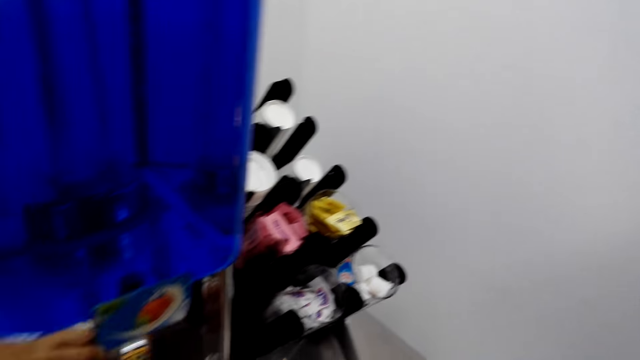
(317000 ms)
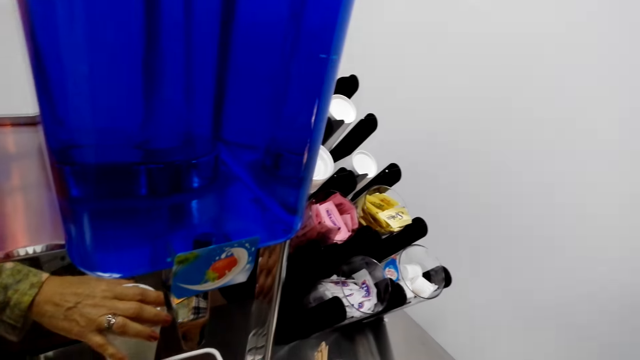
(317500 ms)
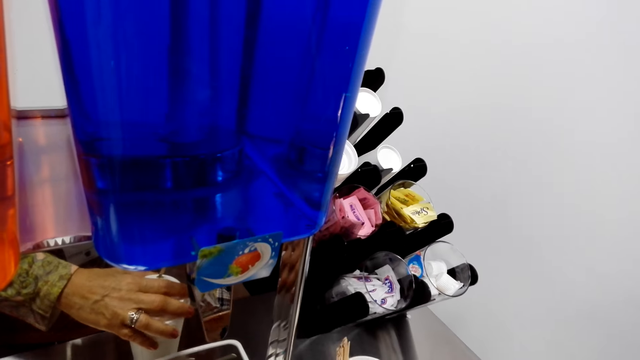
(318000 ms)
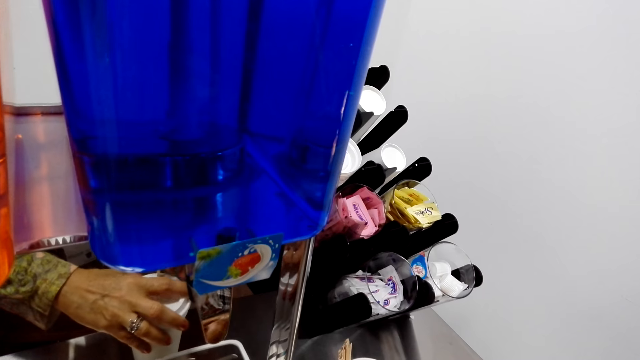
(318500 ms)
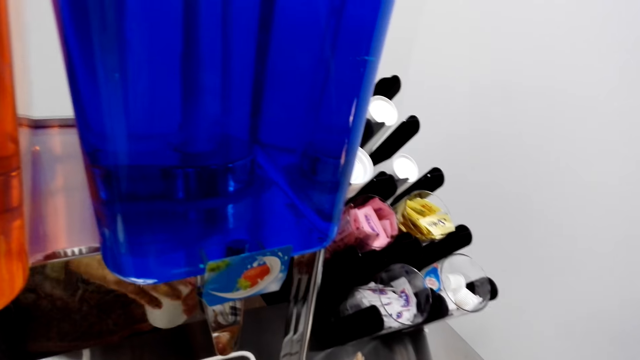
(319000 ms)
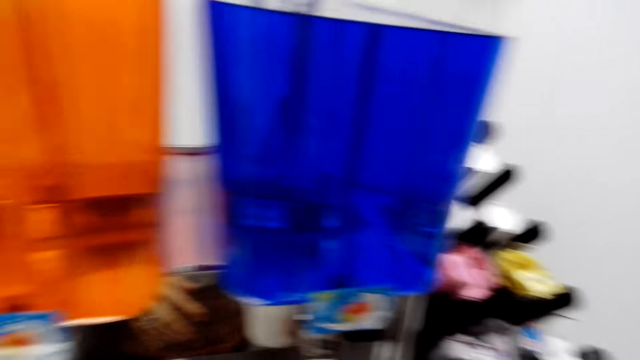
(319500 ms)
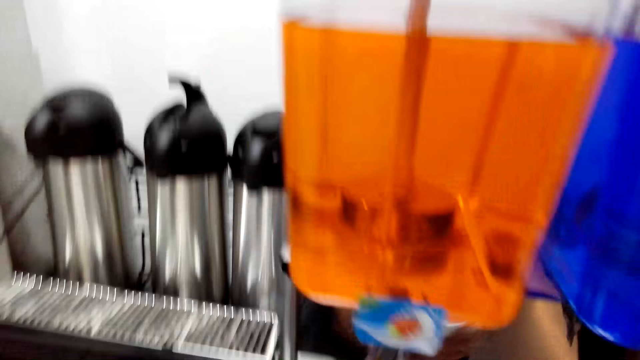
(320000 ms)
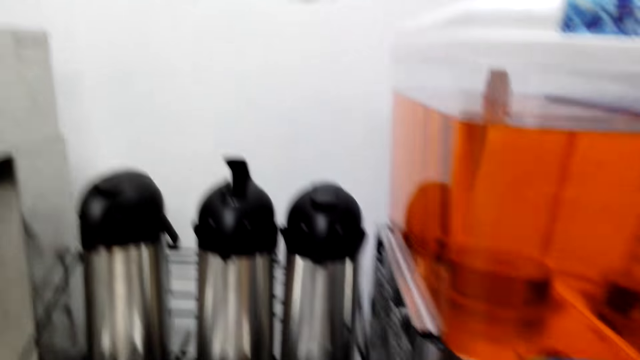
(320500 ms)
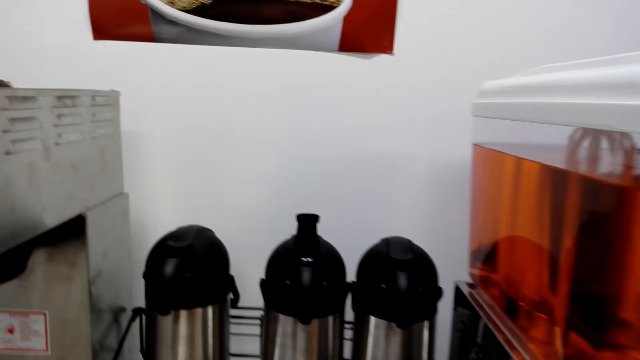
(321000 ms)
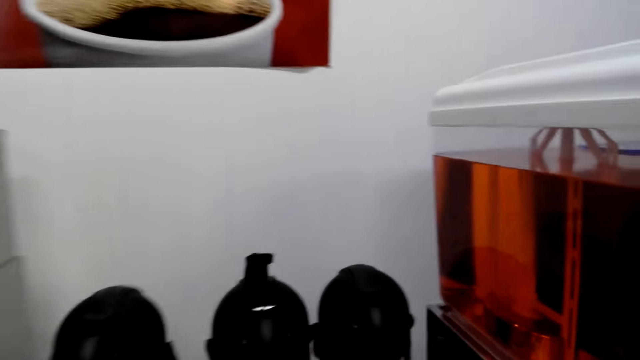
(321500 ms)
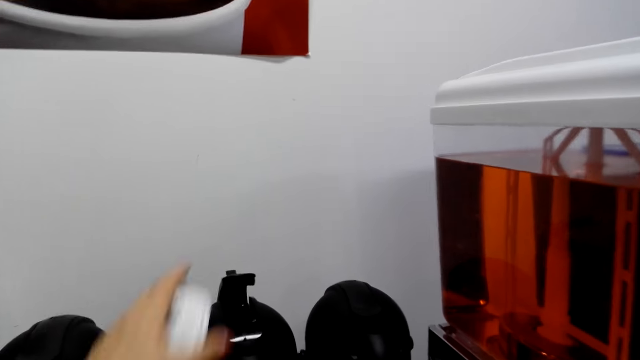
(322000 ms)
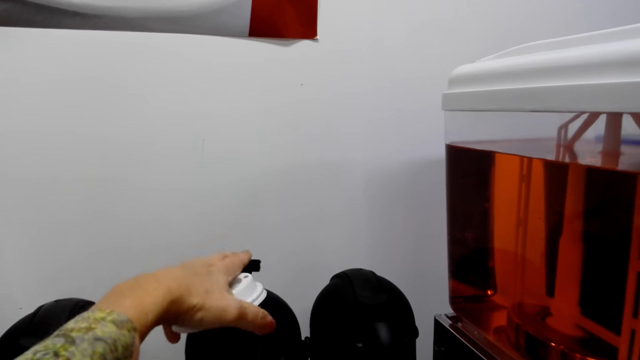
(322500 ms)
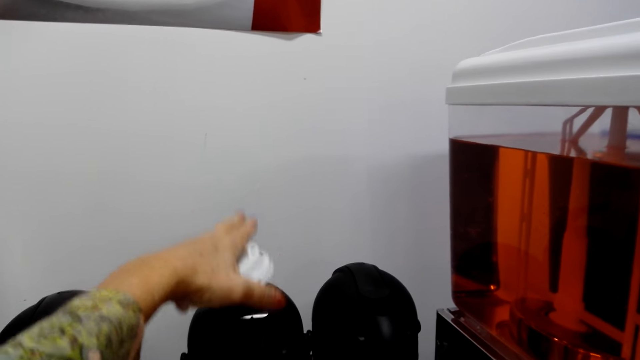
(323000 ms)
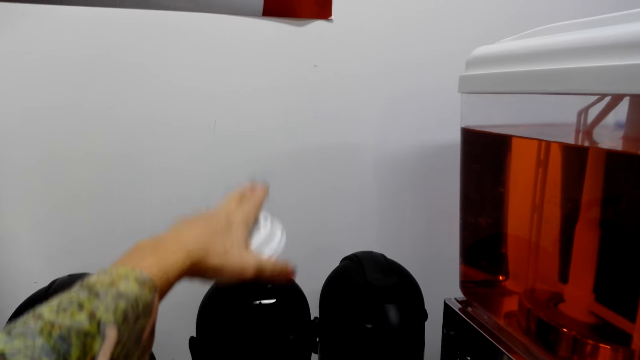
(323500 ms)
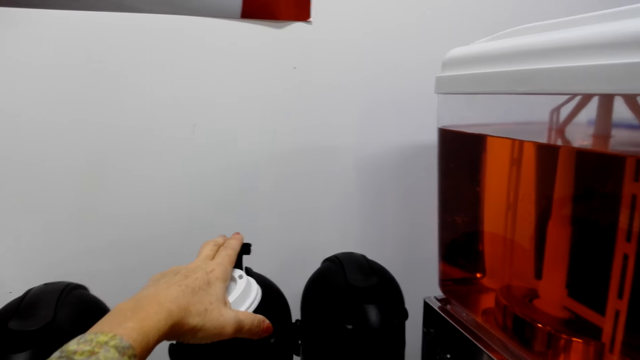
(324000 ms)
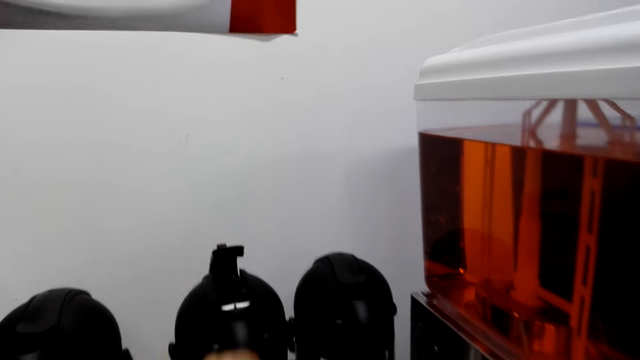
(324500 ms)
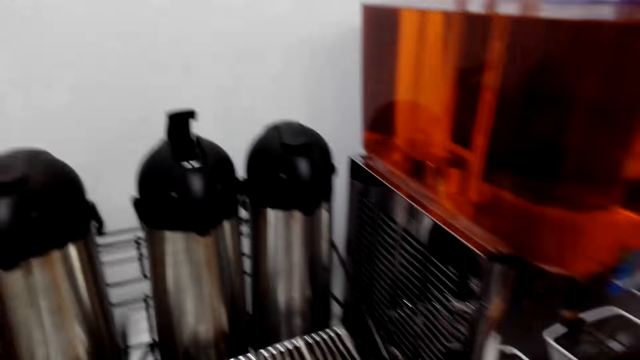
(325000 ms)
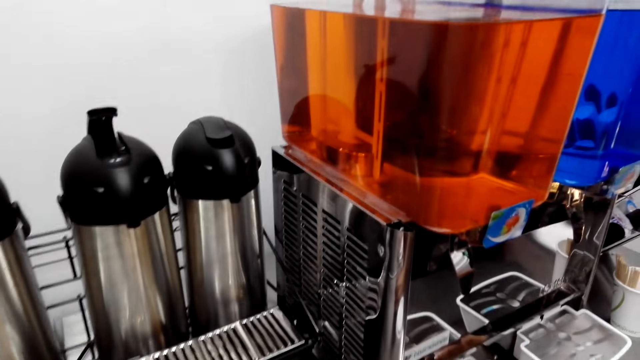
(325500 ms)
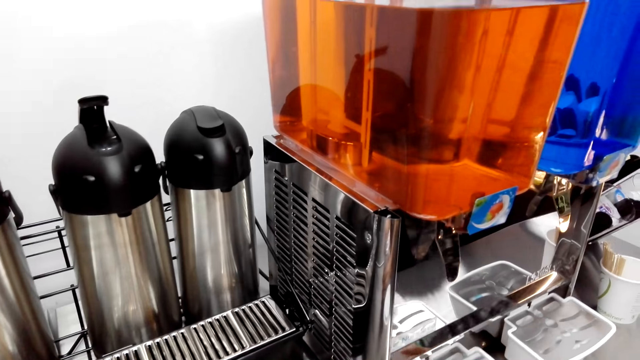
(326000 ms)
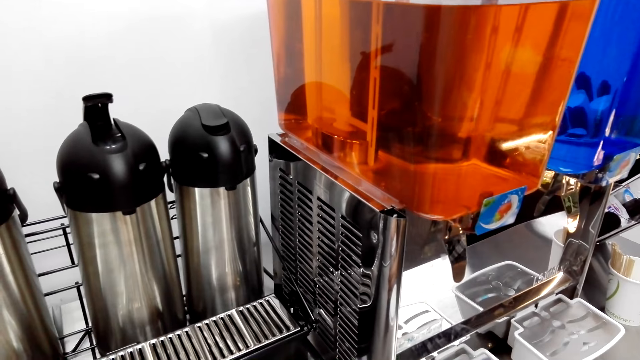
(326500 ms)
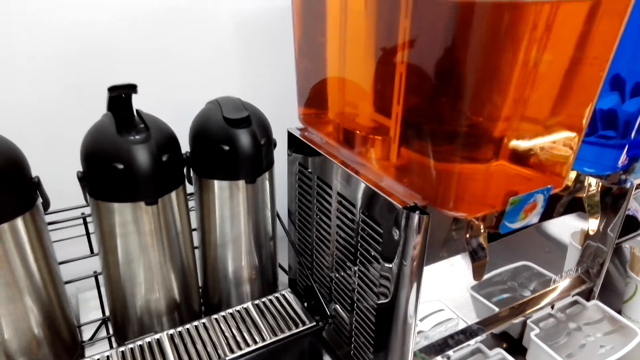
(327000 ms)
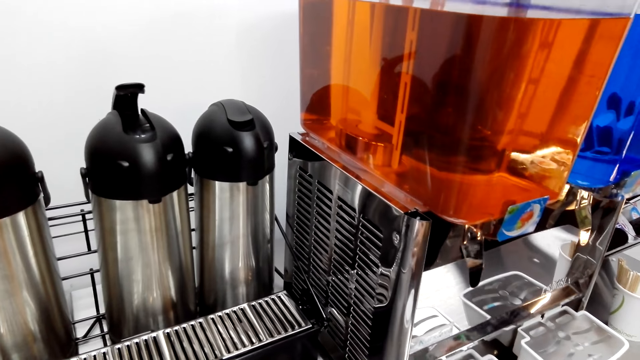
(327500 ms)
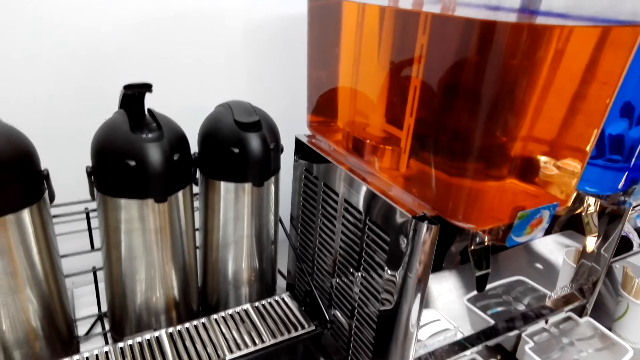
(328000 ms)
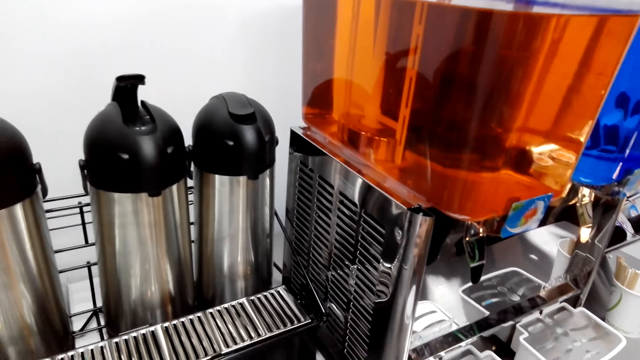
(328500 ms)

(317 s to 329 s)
The camera wearer shakes the drink. They press the flask.

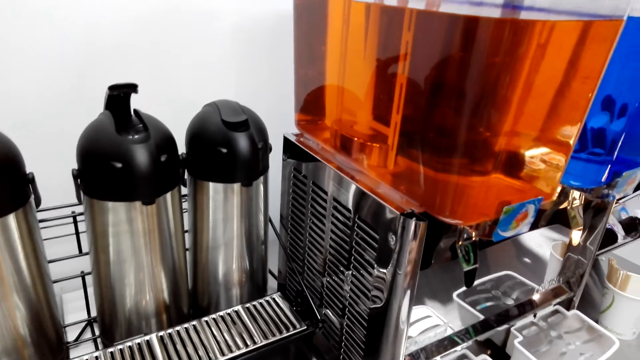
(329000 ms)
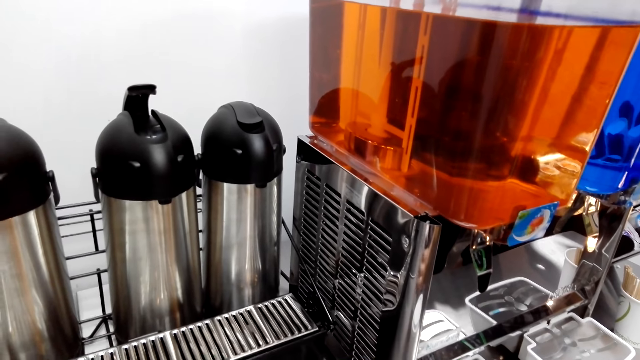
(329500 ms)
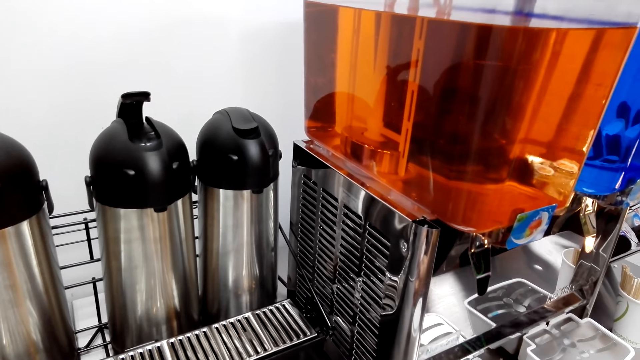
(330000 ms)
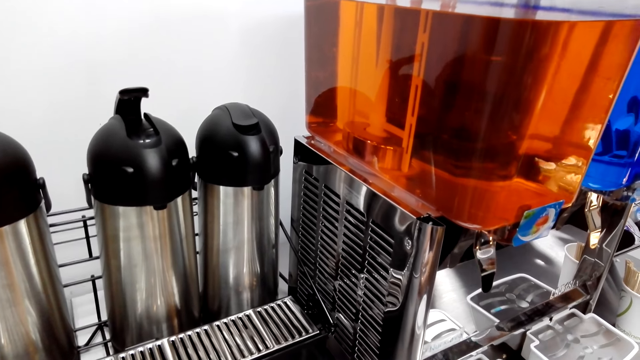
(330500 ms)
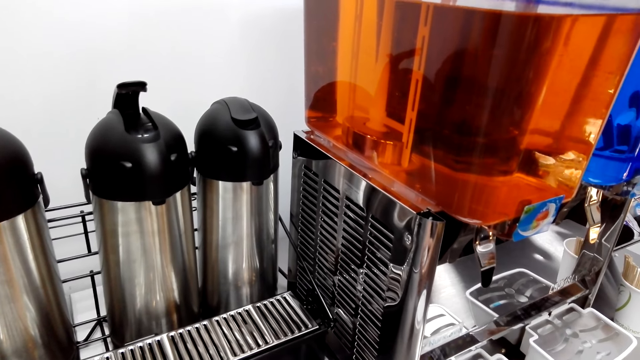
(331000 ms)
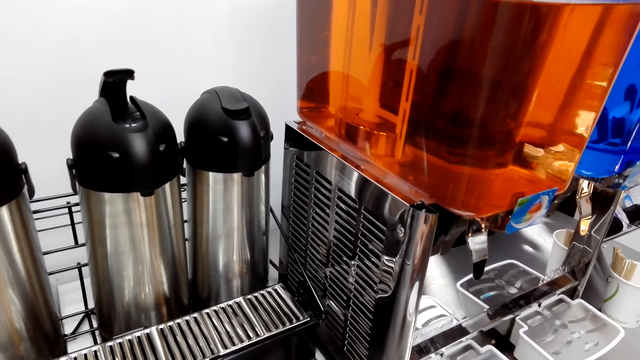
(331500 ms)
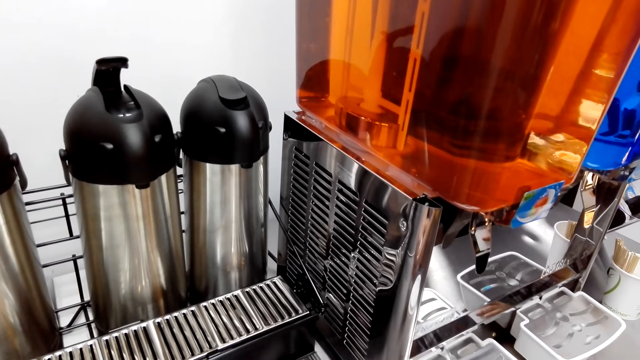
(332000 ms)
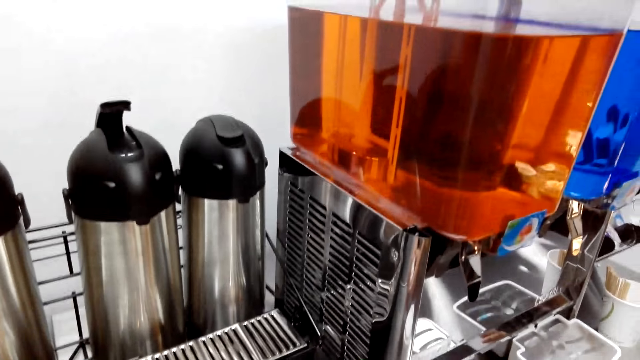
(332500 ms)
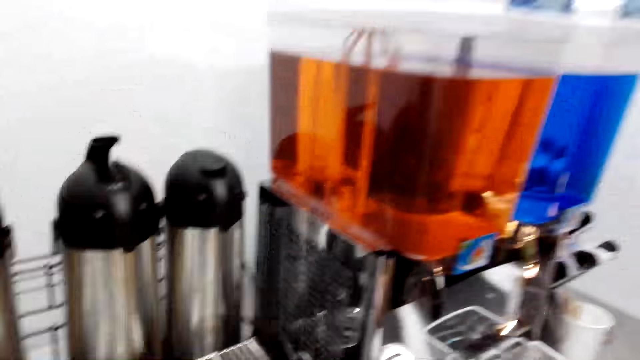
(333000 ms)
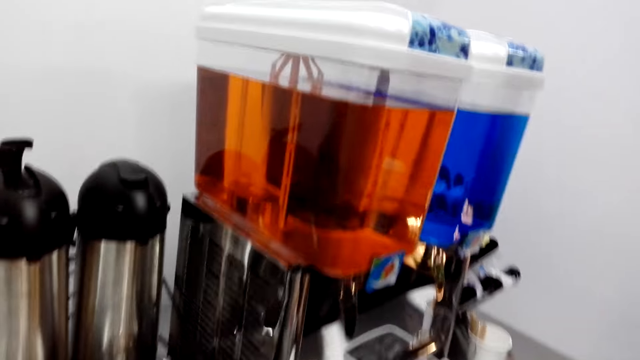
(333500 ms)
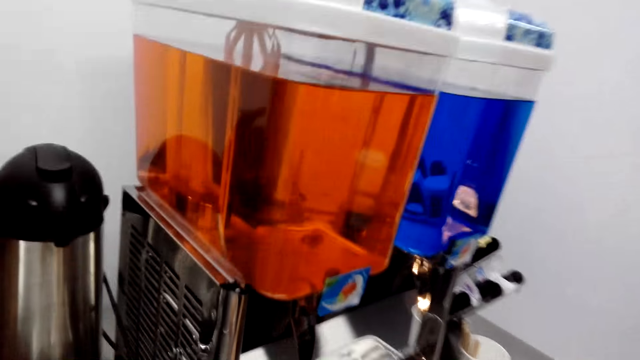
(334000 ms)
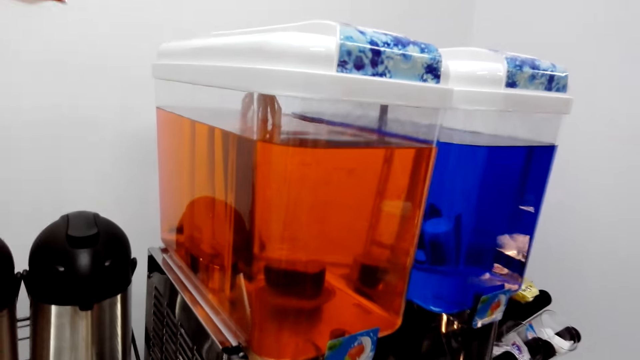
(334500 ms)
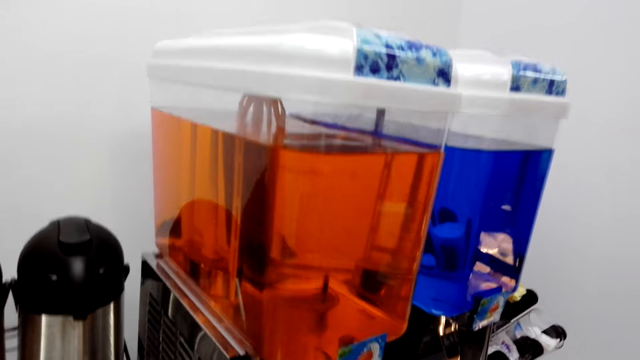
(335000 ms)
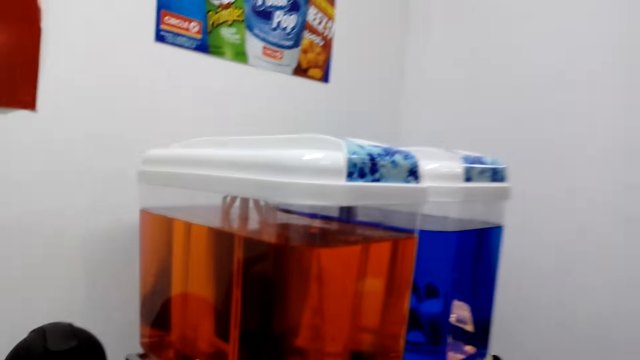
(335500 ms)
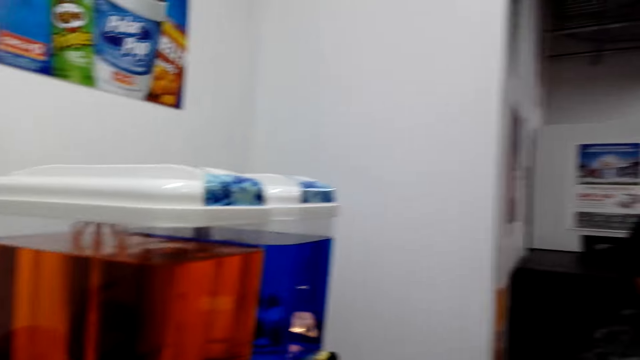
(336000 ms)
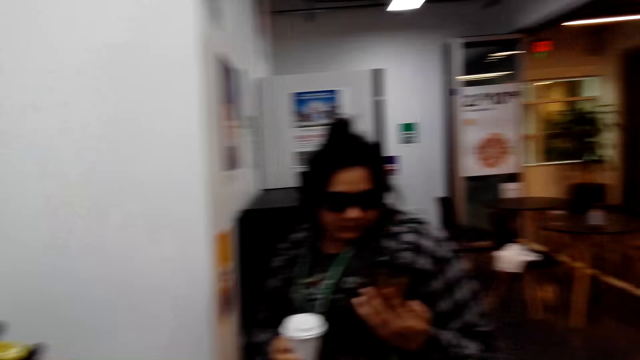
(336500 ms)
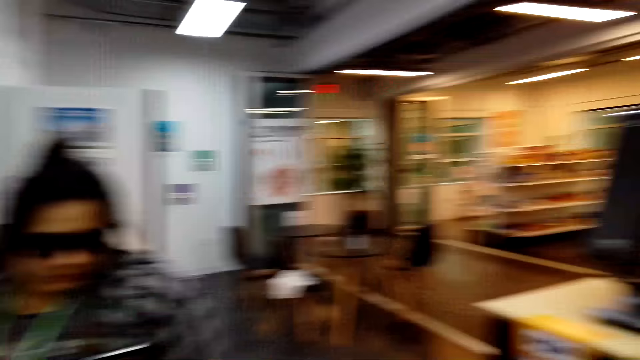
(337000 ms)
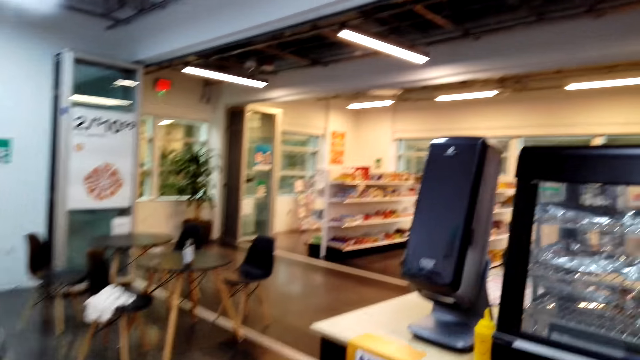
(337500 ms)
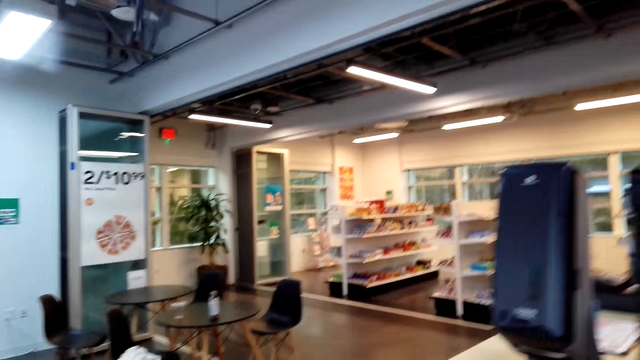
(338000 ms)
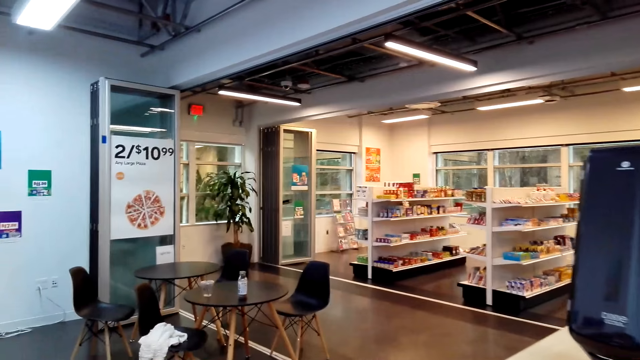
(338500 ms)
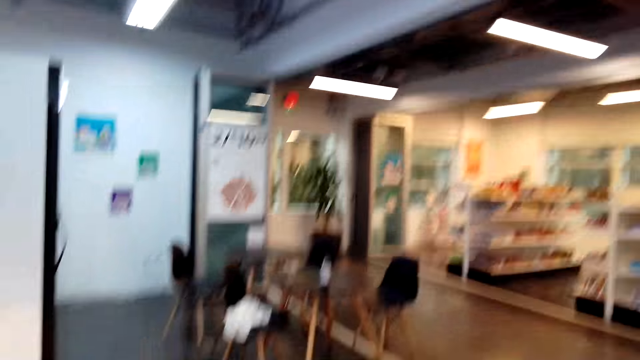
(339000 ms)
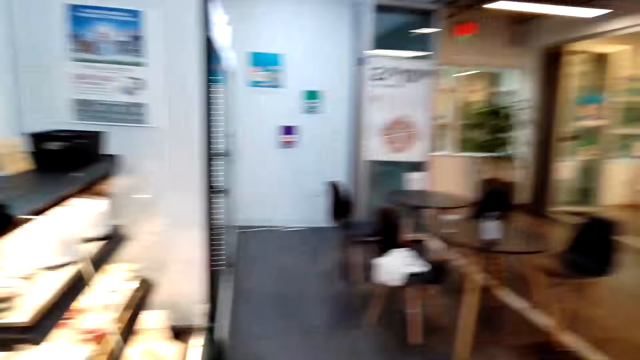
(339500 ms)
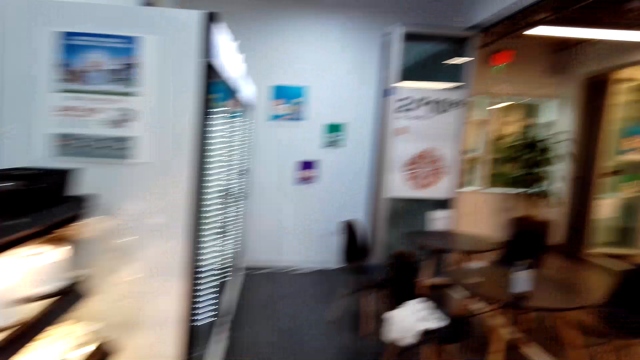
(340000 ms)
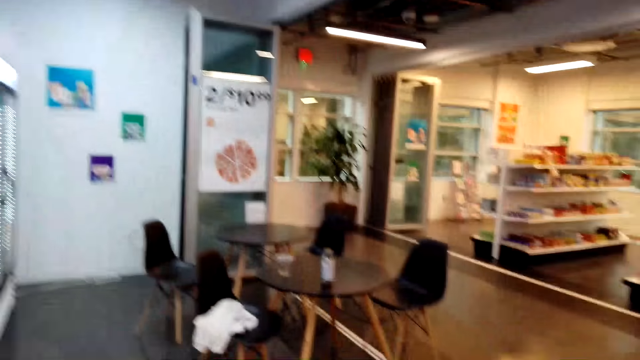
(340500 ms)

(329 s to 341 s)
The camera wearer looks at a lady. They look around.
